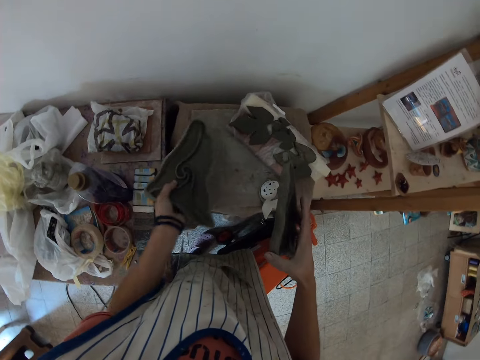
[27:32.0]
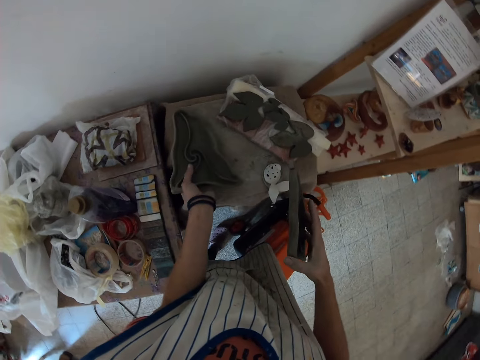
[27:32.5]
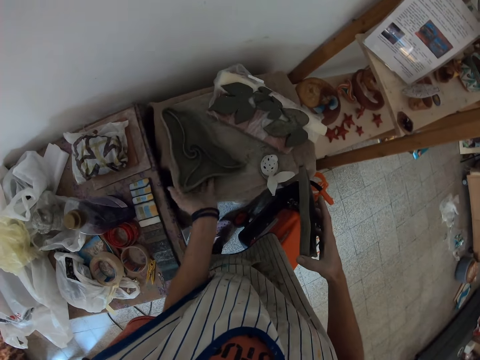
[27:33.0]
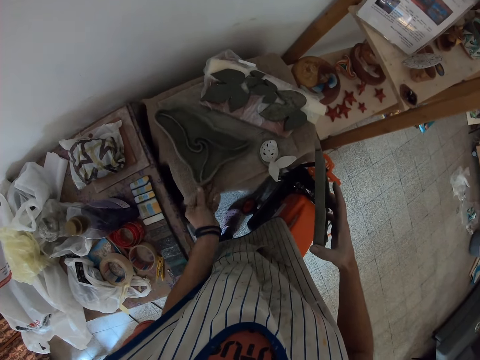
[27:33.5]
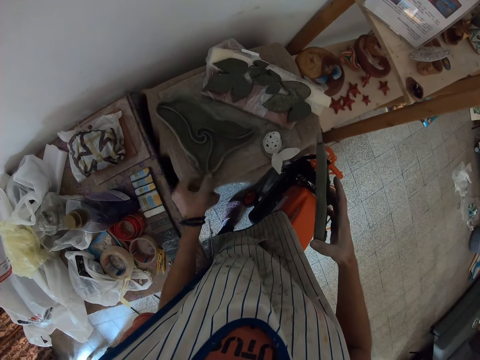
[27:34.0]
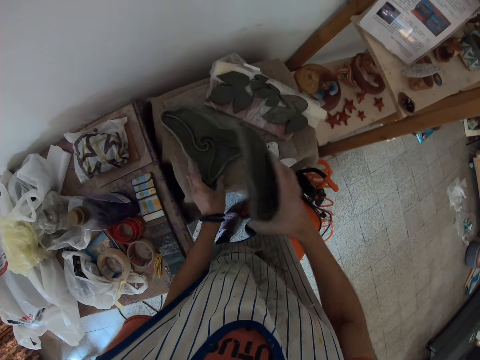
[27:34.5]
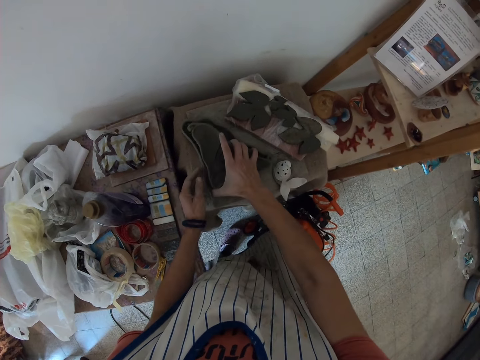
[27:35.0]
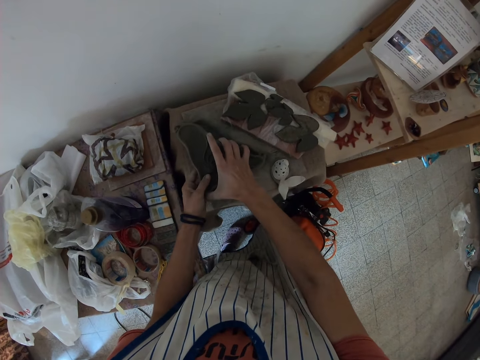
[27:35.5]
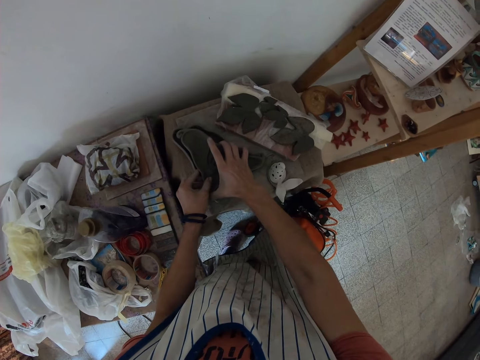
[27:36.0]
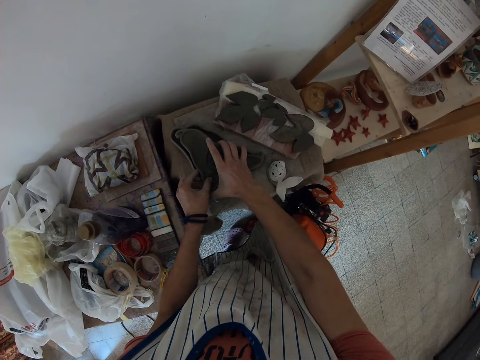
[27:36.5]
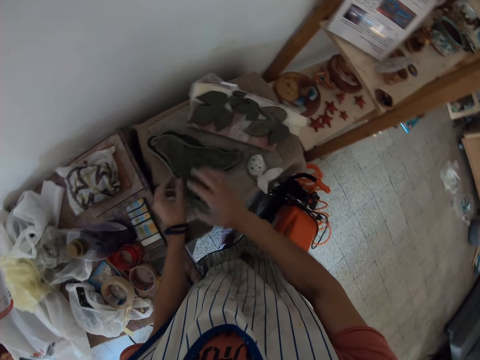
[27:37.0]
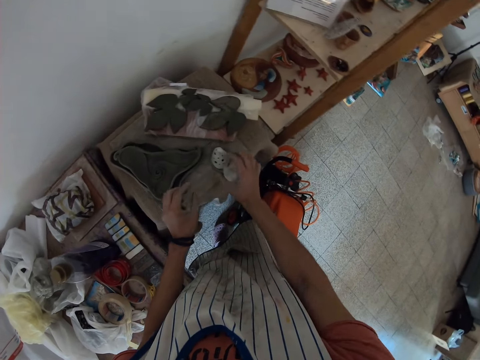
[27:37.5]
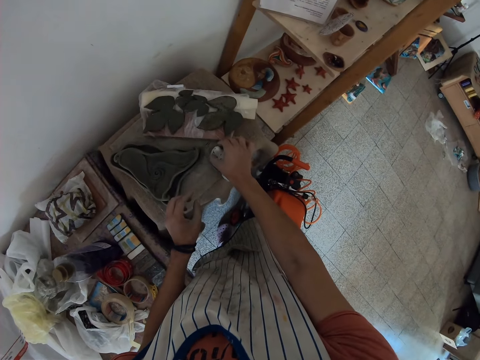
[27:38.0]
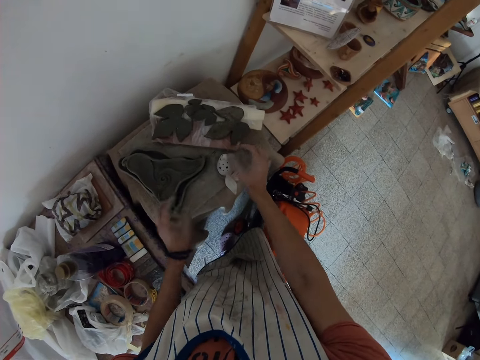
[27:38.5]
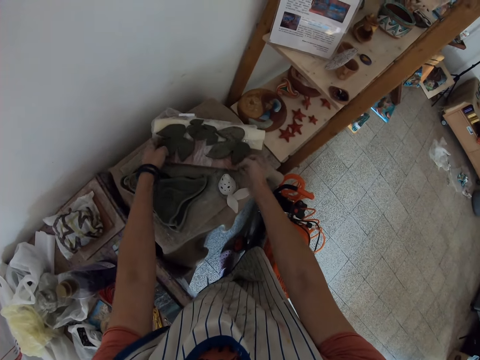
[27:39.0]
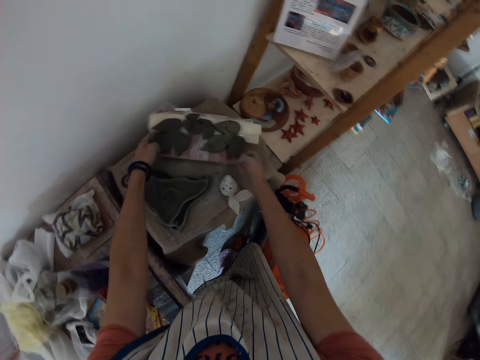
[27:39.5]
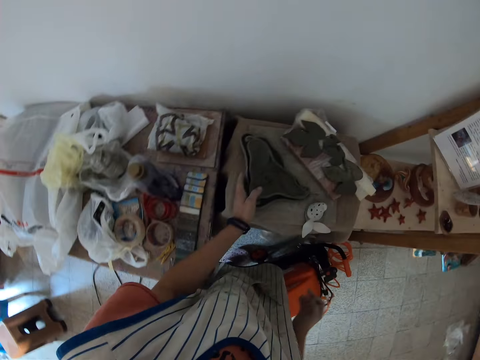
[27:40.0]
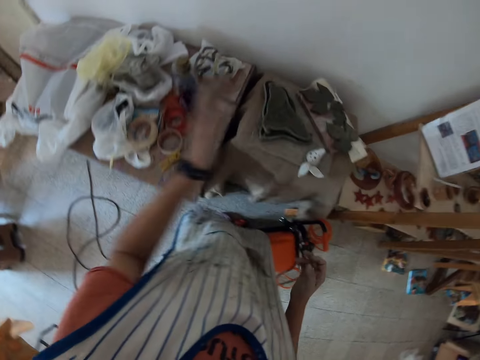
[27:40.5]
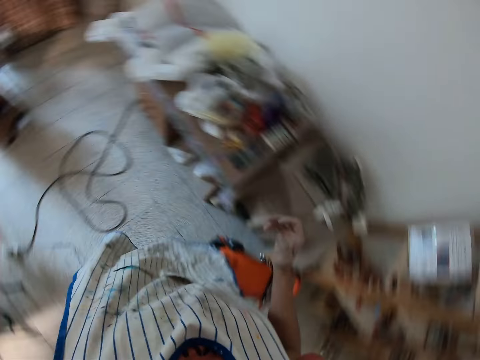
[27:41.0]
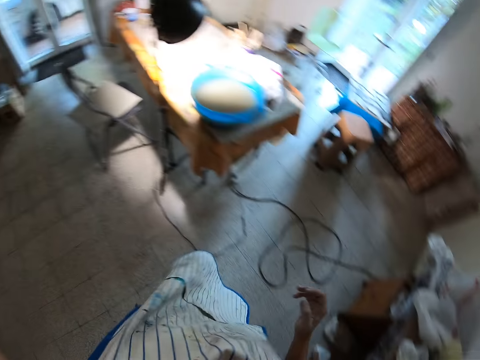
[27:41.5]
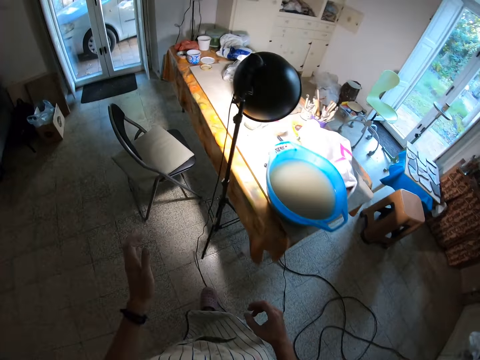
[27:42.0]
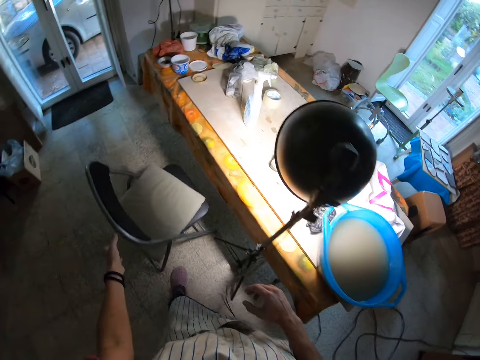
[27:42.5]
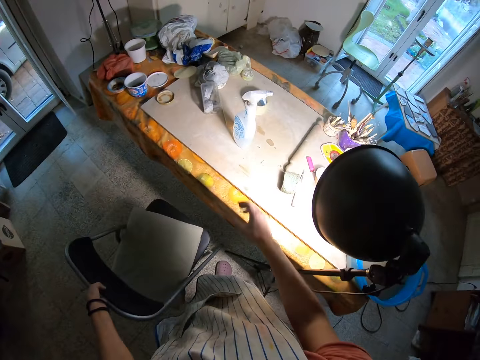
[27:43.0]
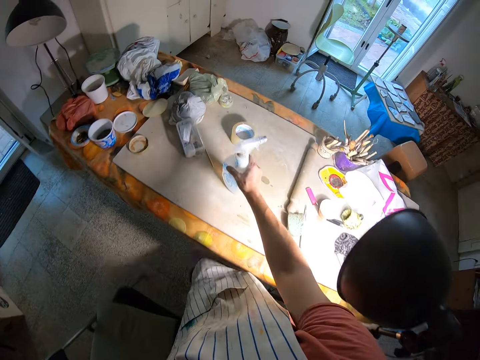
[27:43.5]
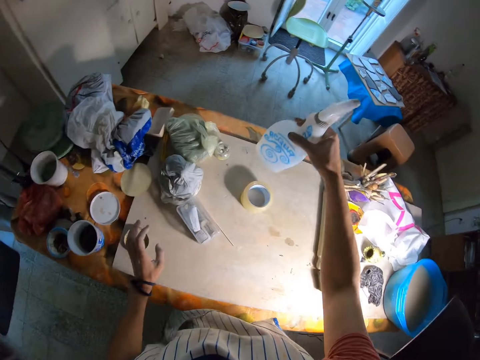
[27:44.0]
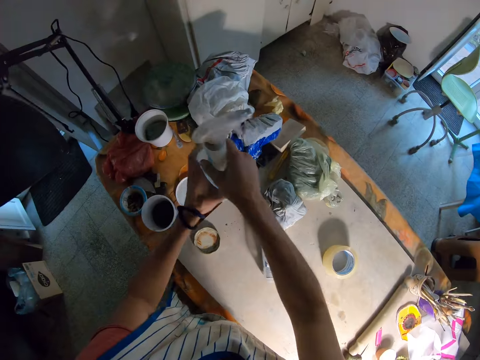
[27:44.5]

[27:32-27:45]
The camera wearer drops the leaf mold in his left hand on the stool. He holds the leaf mold in his right hand with both hands. He places the leaf mold in his hands on the leaf mold on the stool. He adjusts a leaf mold on the stool with his right hand. He adjusts the pack of wax on the stool with both hands. He adjusts the leaf molds on the stool with his left hand. He walks towards the table. He drags a chair with his left hand. He picks up a bottle of sanitizer on the table with his right hand. He passes the bottle of sanitizer in his right hand to his left hand.

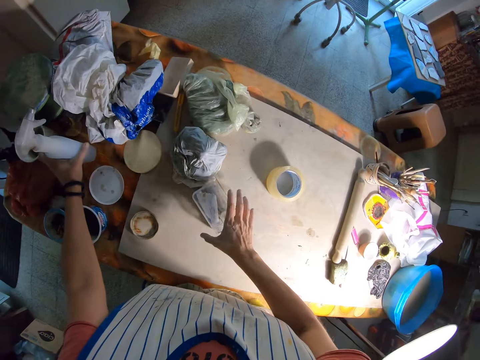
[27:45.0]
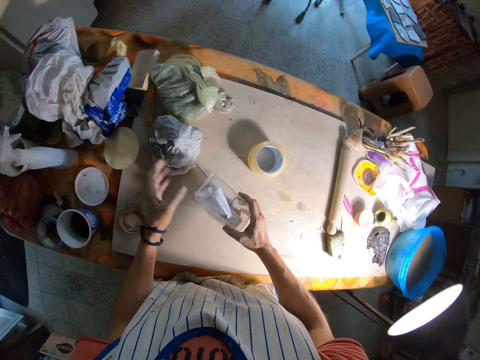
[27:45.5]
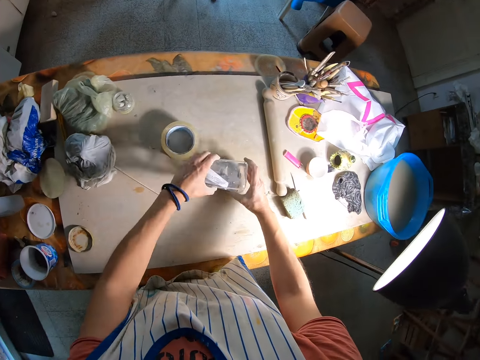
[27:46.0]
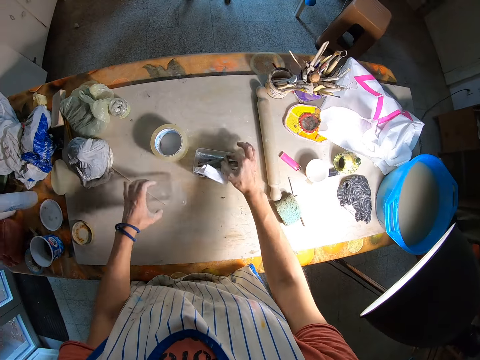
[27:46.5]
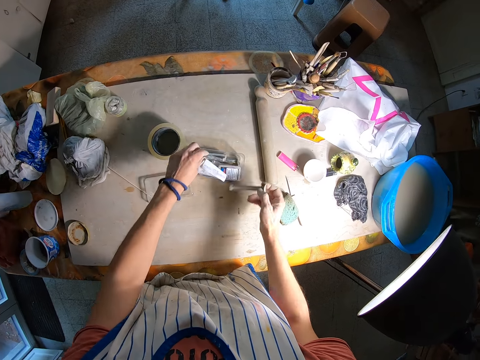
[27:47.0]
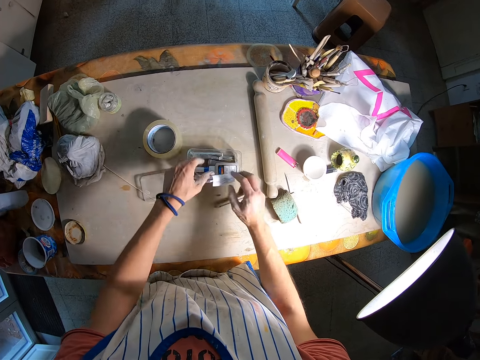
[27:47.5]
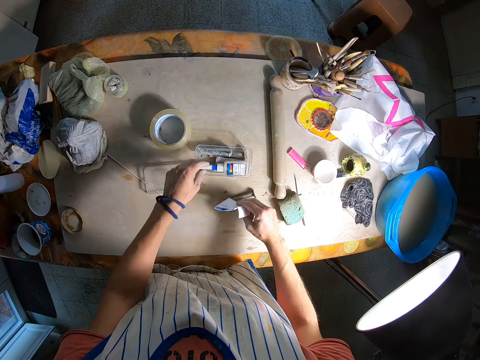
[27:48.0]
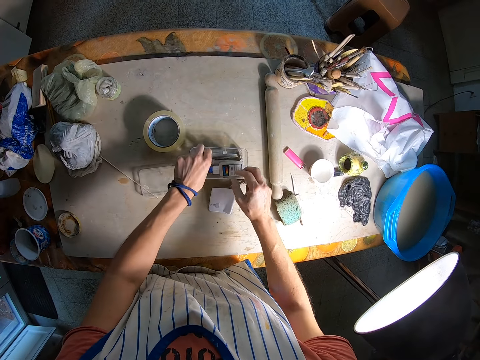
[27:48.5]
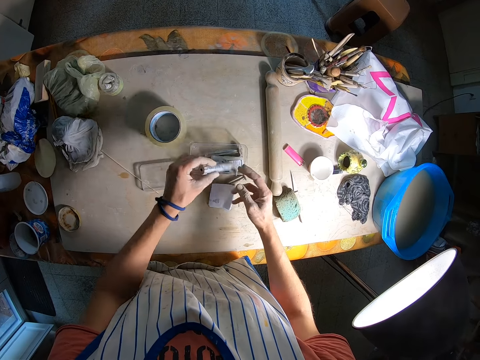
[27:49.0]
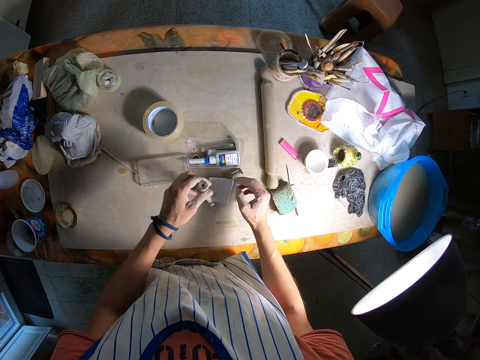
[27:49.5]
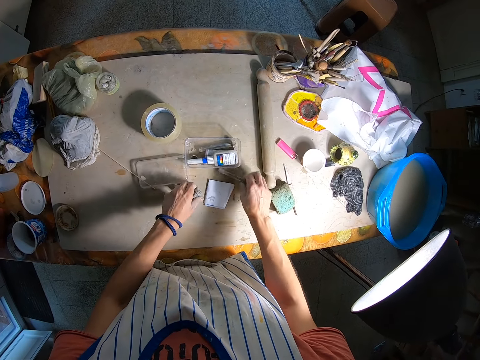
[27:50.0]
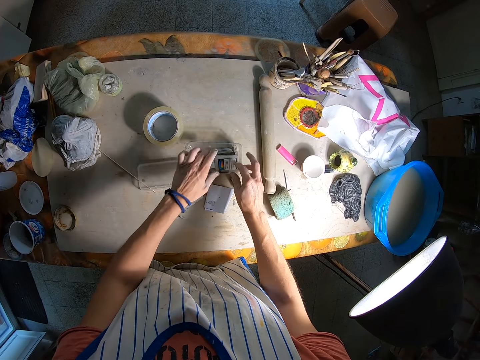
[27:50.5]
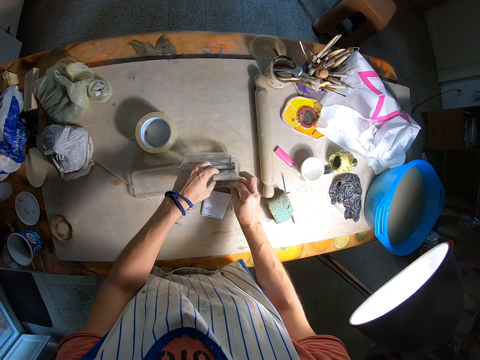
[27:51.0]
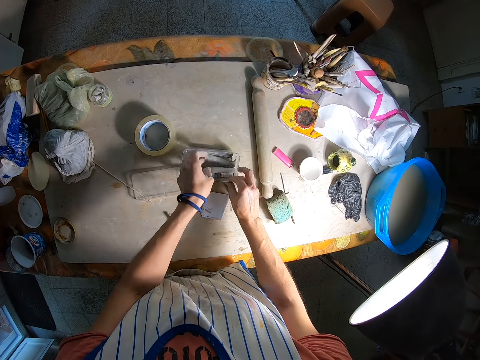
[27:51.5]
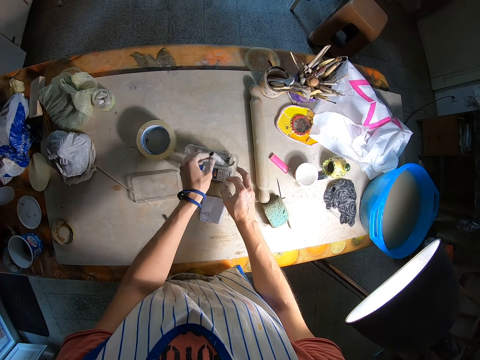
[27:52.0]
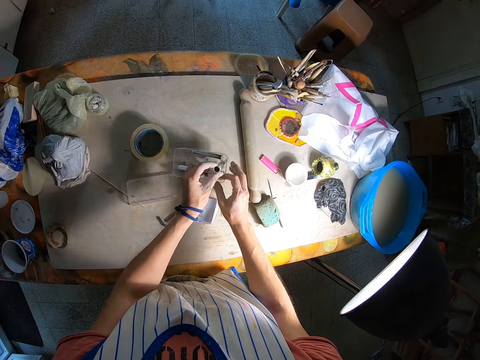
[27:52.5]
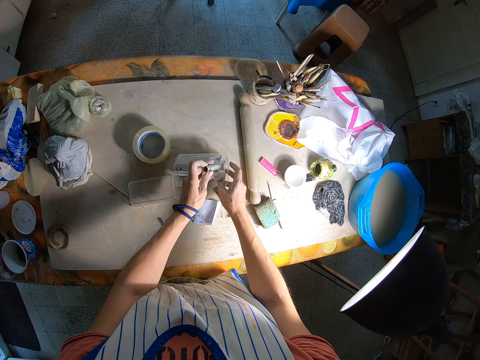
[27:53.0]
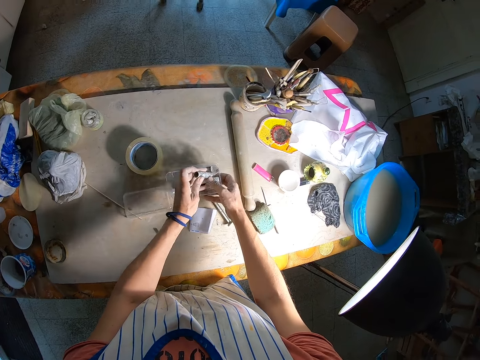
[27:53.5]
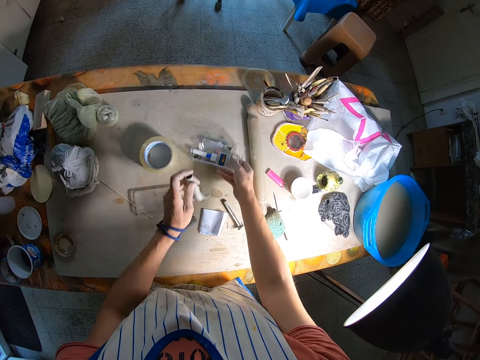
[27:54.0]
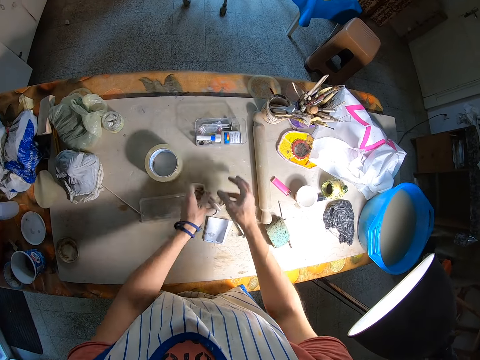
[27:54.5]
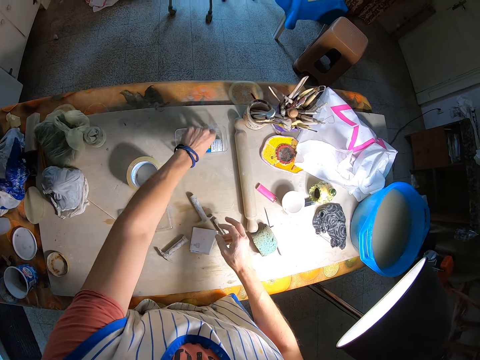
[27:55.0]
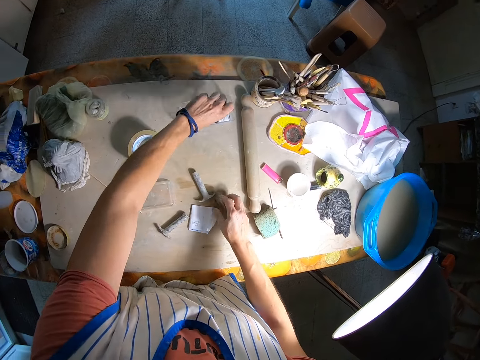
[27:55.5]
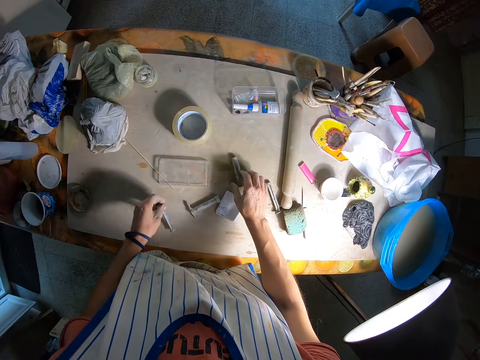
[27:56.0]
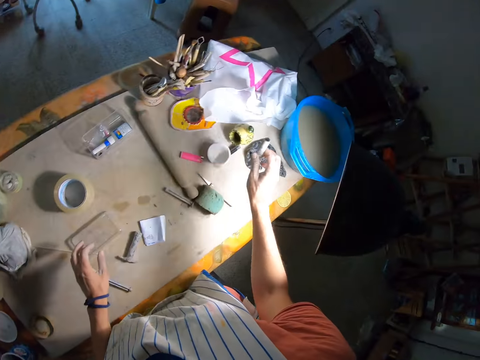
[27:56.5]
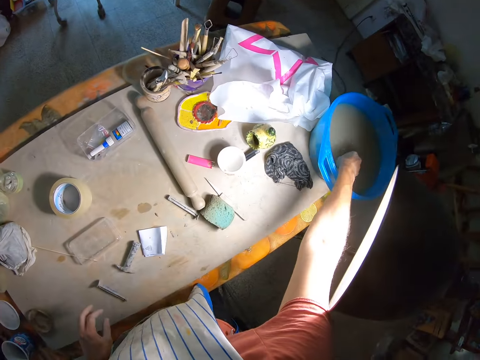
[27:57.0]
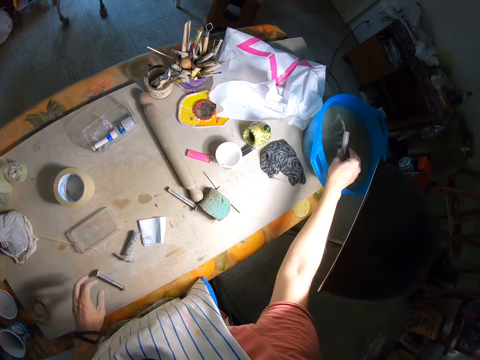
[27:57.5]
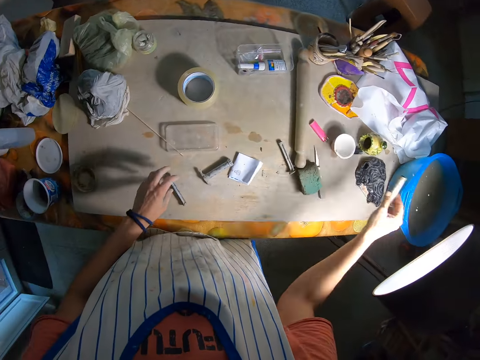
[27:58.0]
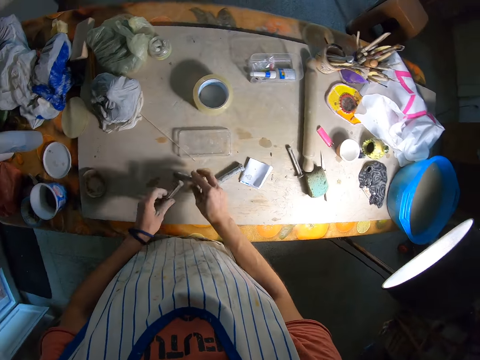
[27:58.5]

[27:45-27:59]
The camera wearer drops the bottle of sanitizer in his left hand on the table. He picks a plastic container from the table with his right hand. He holds the plastic container with both hands. He removes the lid of the plastic container in his hands with his left hand. He drops the plastic container in his hands on the table. He picks a nail from the plastic container on the table with his right hand. He drops the lid in his left hand on the table. He shifts a paper in the plastic container on the table with his left hand. He picks out the paper from the plastic container on the table with his right hand. He picks a pottery carver from the plastic container on the table with his left hand. He holds the pottery carver with both hands. He takes his right hand off the pottery carver. He moves the nail on the table with his right hand. He drops the pottery carver in his left hand on the table. He holds the plastic container on the table with his right hand. He touches a syringe in the plastic container with his left hand. He picks the pottery carver from the plastic container with his left hand. He pushes the plastic container on the table with his right hand. He drops the pottery carver in his left hand on the table. He picks the nail from the plastic container on the table with his left hand. He touches the nail on the table with his right hand. He drops the nail in his left hand on the table. He picks the pottery carver from the table with his right hand. He rinses the pottery carver in his right hand in a bowl of water on the table. He picks the nail from the table with his left hand. He drops the pottery carver in his right hand on the table.
